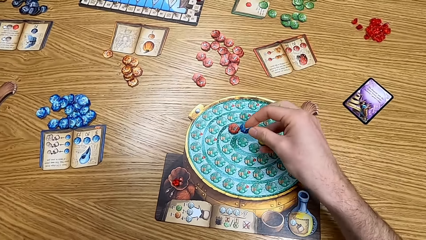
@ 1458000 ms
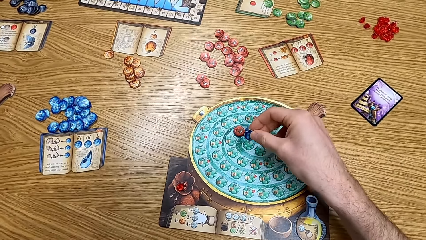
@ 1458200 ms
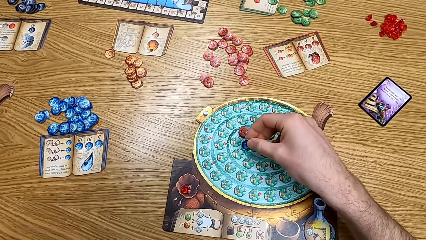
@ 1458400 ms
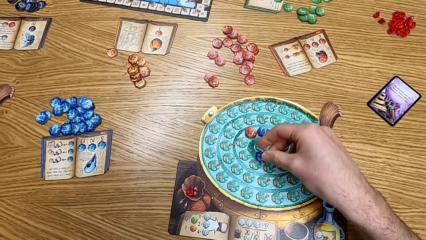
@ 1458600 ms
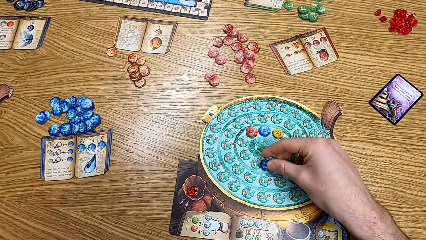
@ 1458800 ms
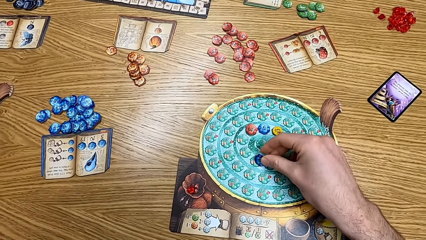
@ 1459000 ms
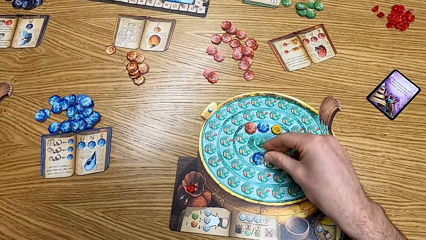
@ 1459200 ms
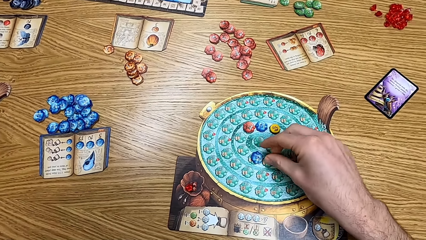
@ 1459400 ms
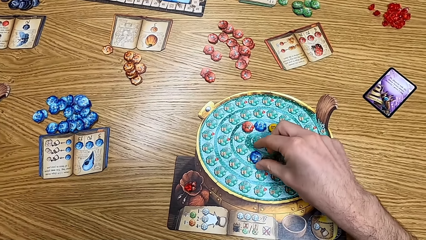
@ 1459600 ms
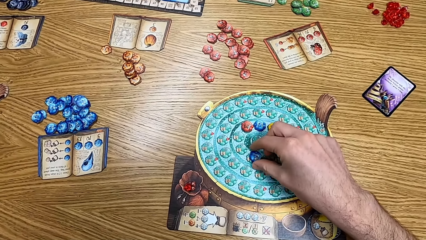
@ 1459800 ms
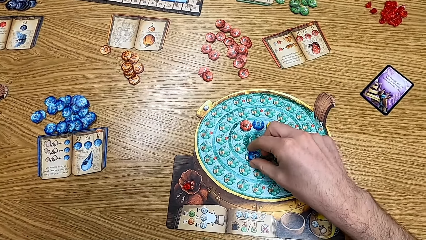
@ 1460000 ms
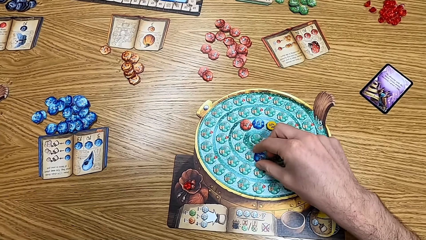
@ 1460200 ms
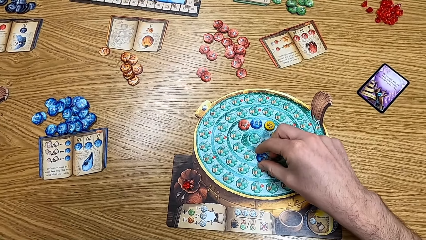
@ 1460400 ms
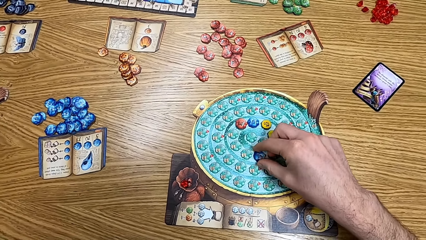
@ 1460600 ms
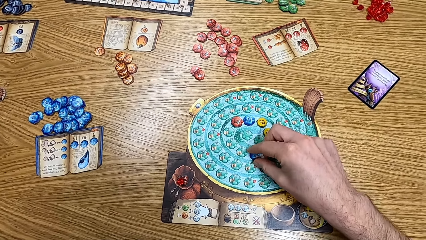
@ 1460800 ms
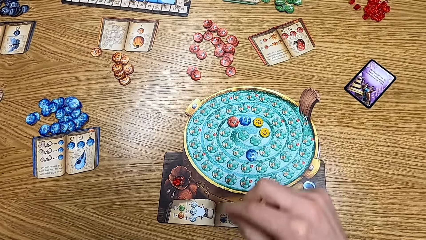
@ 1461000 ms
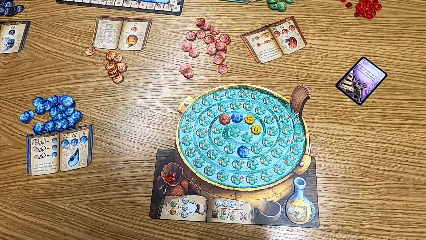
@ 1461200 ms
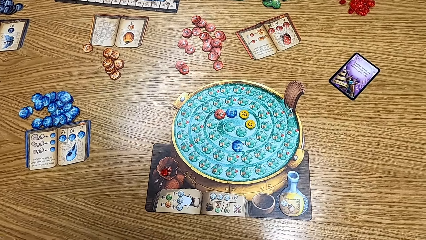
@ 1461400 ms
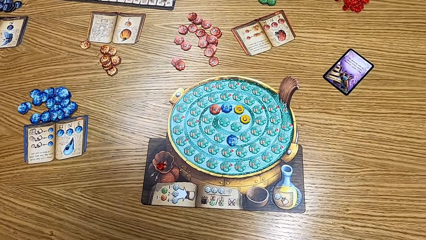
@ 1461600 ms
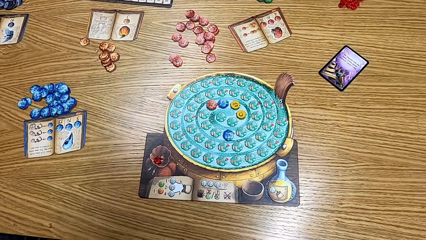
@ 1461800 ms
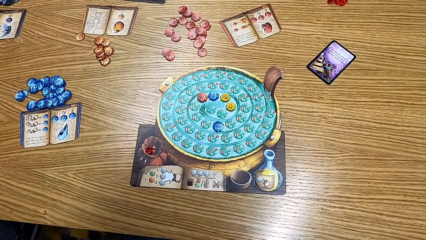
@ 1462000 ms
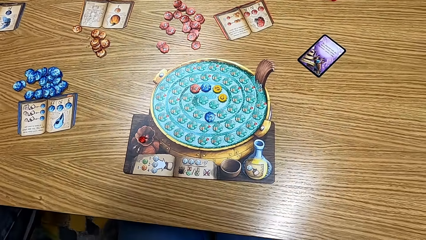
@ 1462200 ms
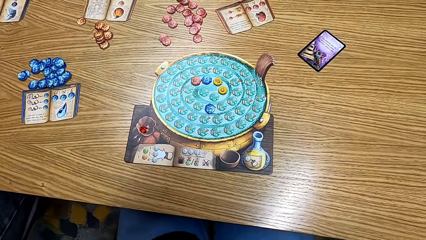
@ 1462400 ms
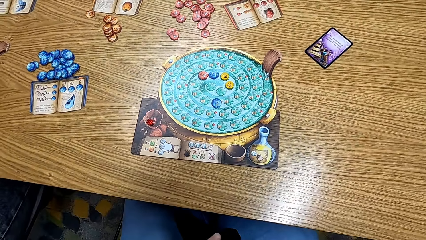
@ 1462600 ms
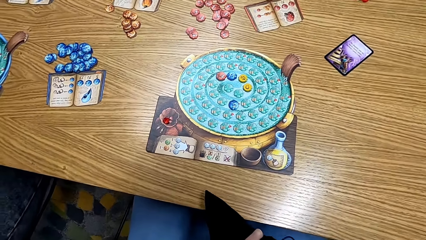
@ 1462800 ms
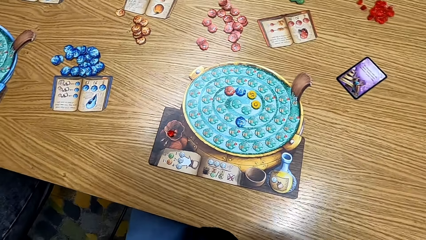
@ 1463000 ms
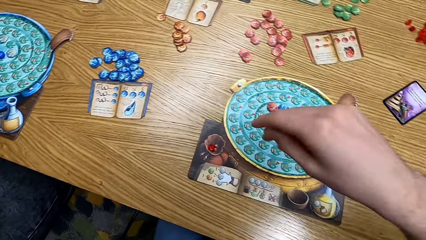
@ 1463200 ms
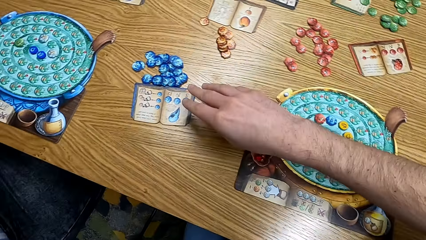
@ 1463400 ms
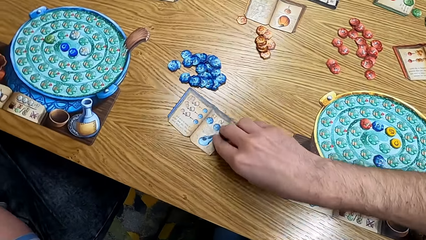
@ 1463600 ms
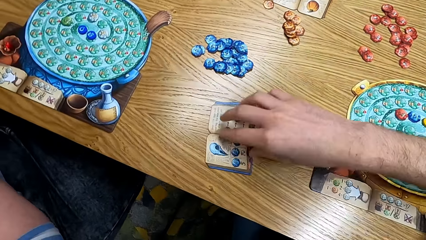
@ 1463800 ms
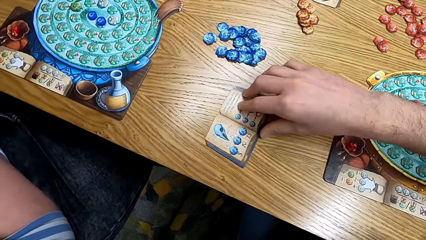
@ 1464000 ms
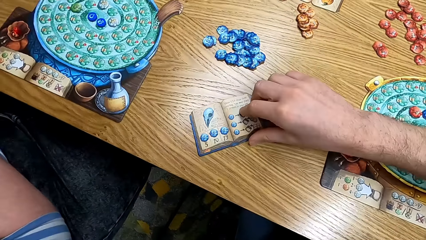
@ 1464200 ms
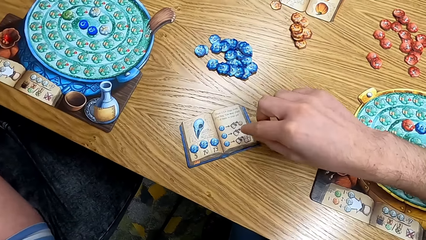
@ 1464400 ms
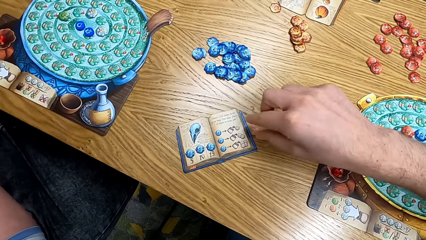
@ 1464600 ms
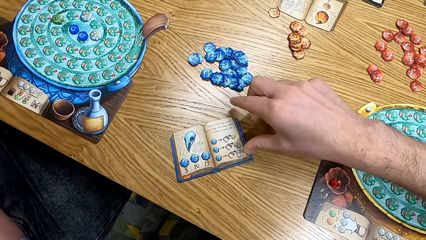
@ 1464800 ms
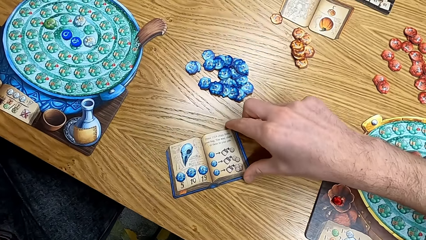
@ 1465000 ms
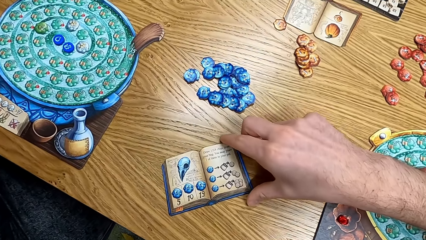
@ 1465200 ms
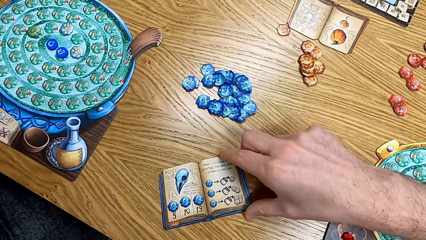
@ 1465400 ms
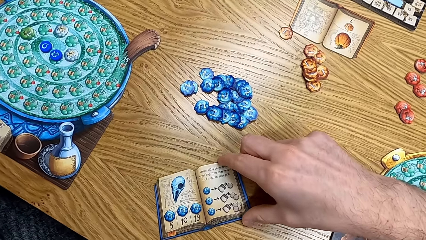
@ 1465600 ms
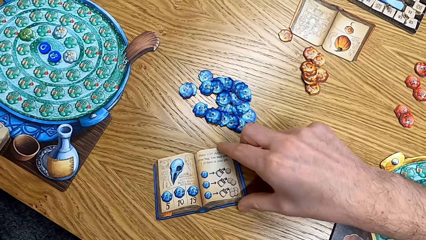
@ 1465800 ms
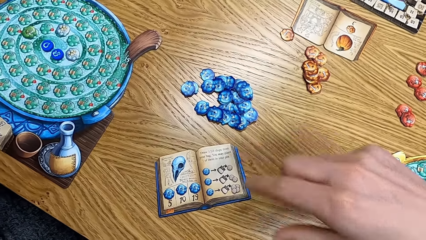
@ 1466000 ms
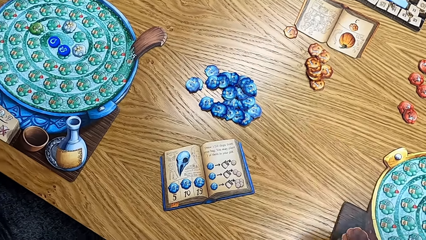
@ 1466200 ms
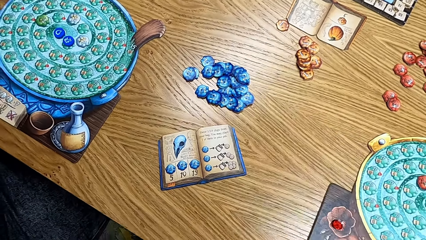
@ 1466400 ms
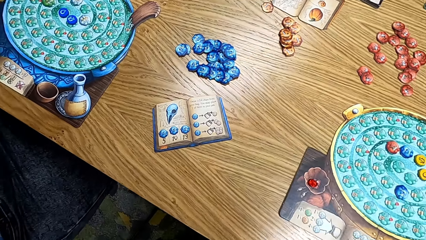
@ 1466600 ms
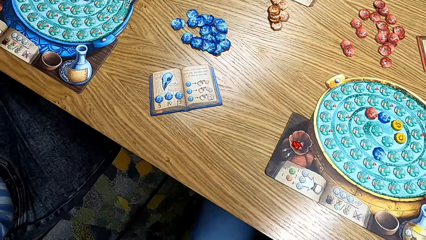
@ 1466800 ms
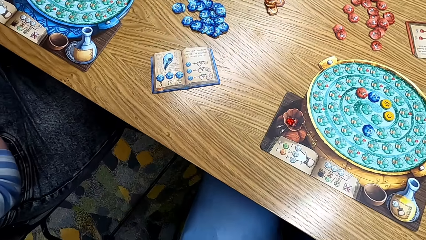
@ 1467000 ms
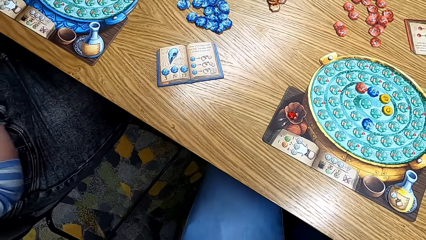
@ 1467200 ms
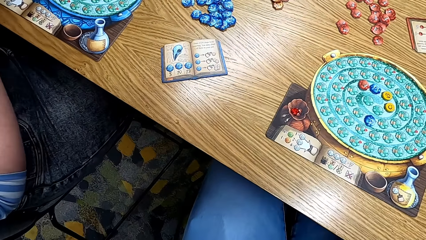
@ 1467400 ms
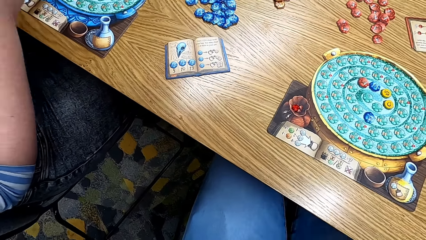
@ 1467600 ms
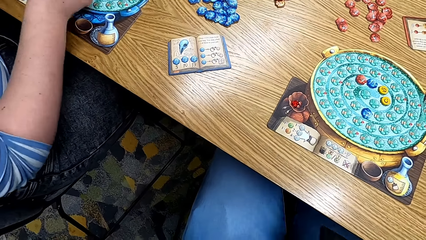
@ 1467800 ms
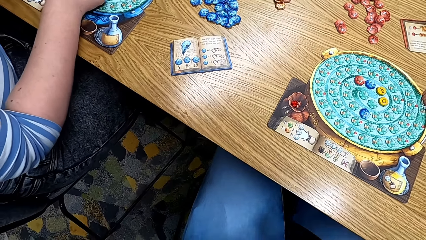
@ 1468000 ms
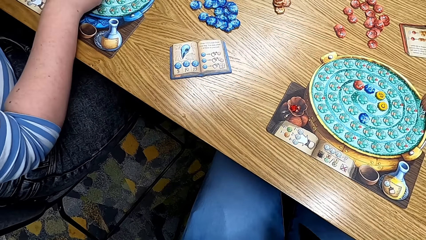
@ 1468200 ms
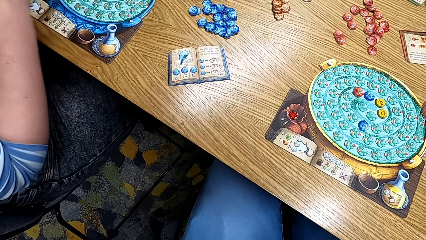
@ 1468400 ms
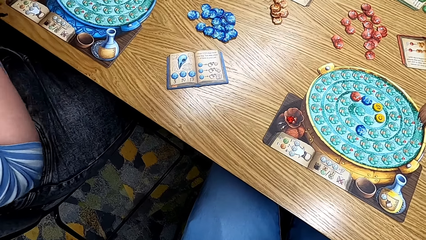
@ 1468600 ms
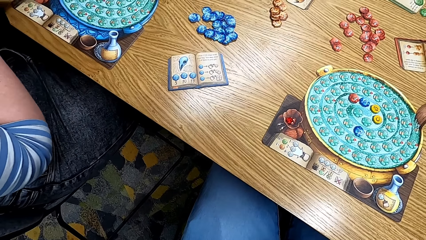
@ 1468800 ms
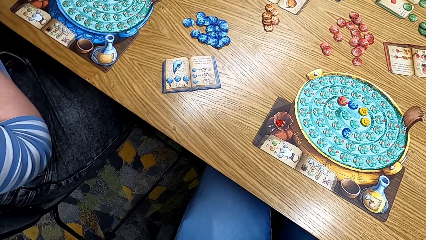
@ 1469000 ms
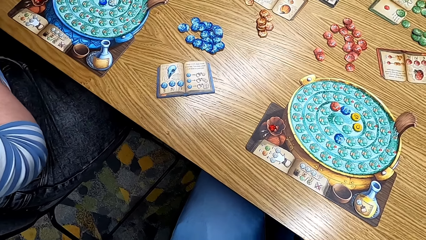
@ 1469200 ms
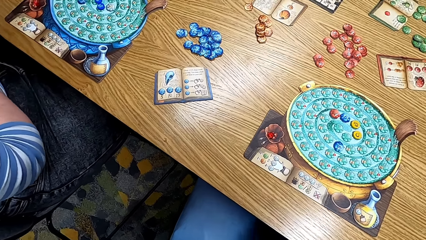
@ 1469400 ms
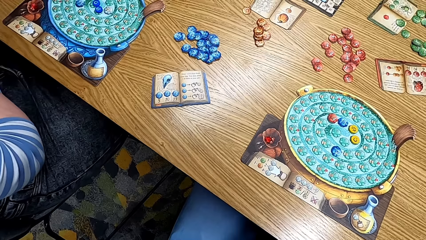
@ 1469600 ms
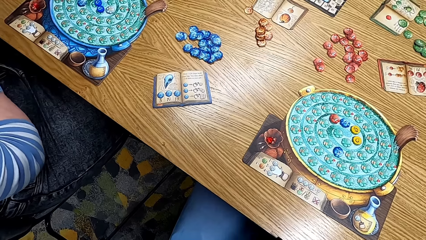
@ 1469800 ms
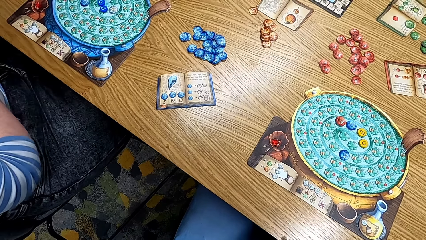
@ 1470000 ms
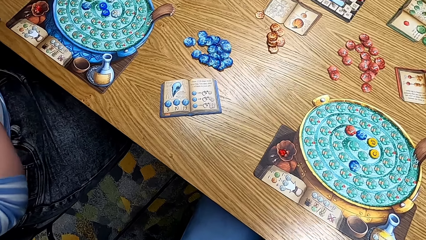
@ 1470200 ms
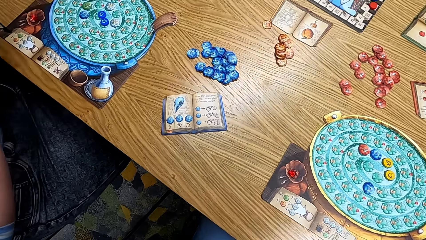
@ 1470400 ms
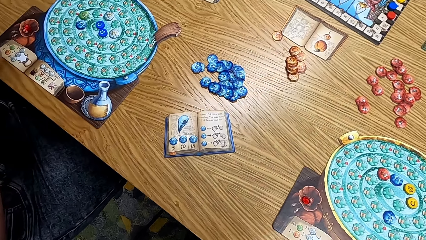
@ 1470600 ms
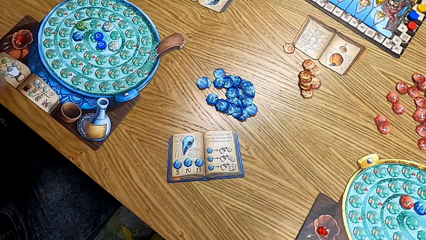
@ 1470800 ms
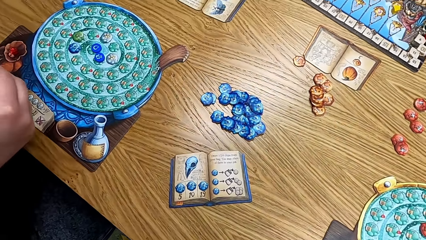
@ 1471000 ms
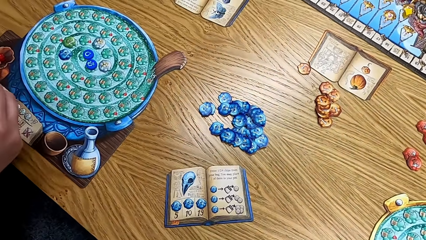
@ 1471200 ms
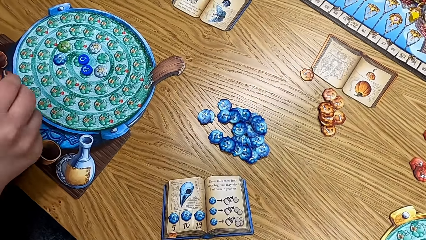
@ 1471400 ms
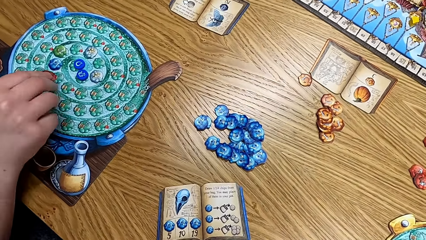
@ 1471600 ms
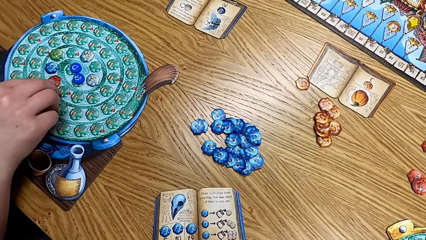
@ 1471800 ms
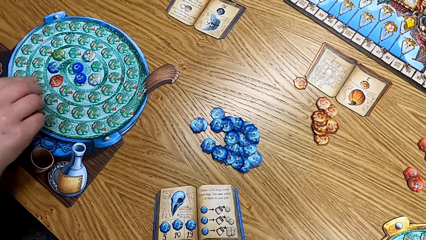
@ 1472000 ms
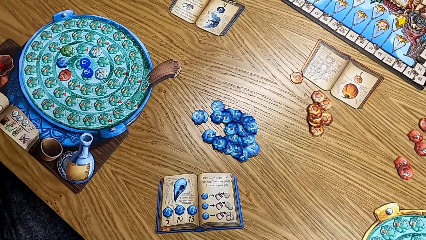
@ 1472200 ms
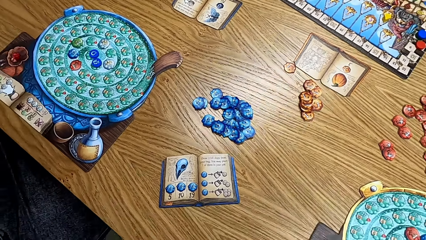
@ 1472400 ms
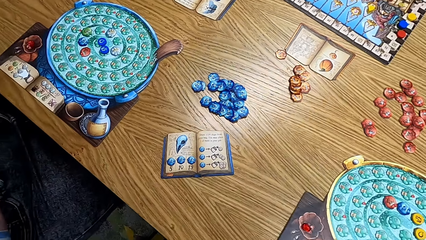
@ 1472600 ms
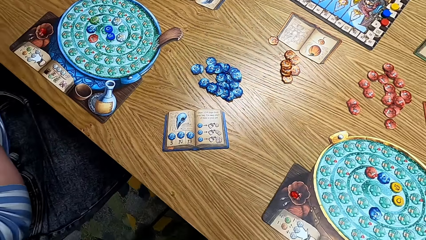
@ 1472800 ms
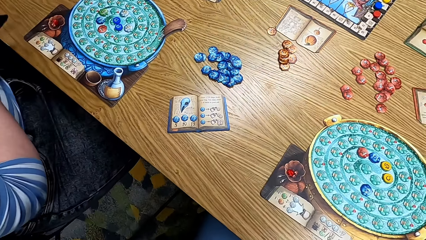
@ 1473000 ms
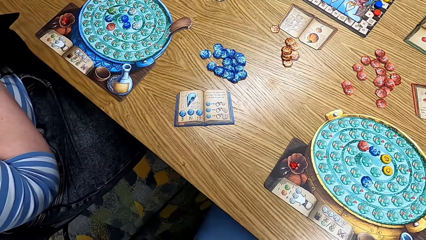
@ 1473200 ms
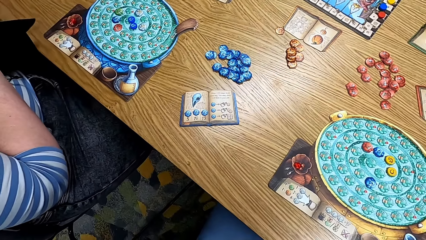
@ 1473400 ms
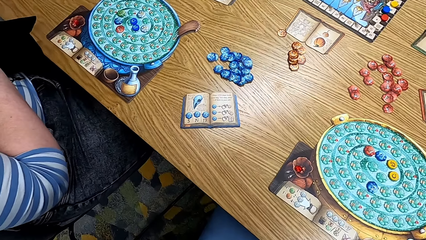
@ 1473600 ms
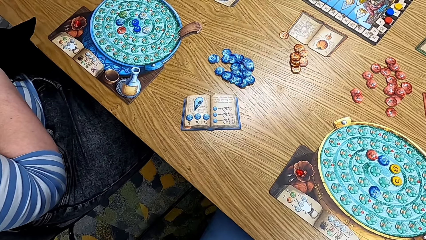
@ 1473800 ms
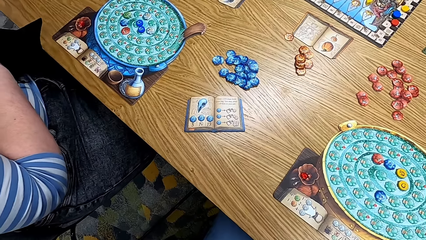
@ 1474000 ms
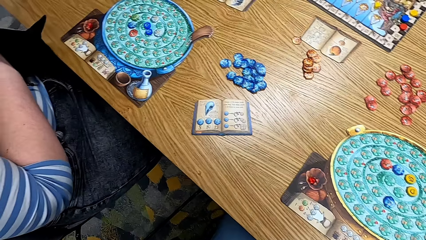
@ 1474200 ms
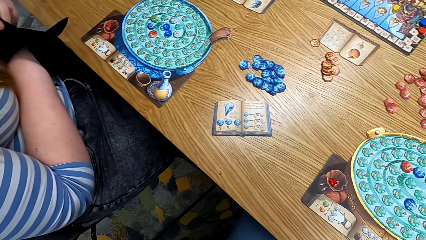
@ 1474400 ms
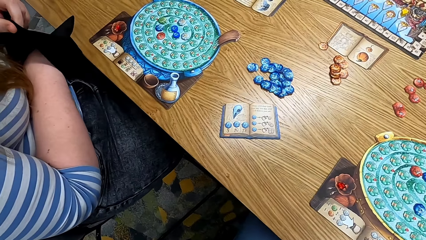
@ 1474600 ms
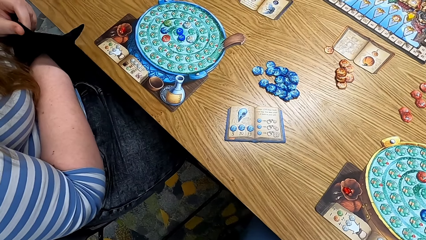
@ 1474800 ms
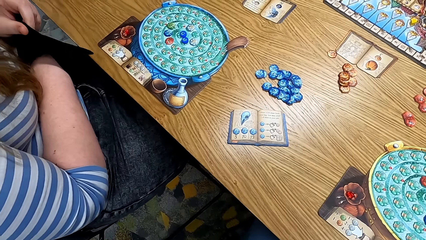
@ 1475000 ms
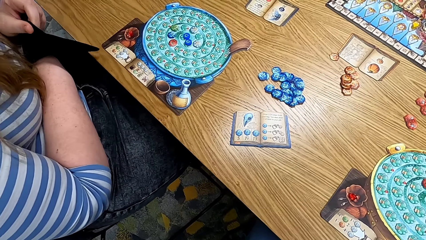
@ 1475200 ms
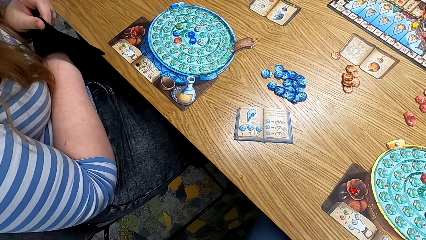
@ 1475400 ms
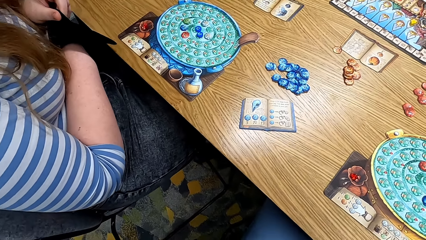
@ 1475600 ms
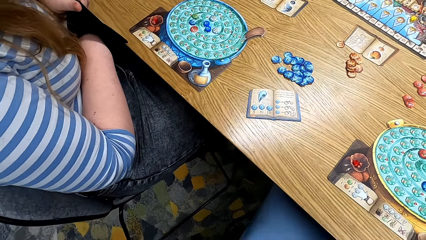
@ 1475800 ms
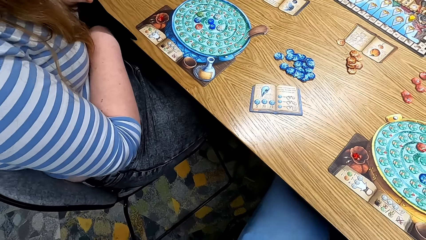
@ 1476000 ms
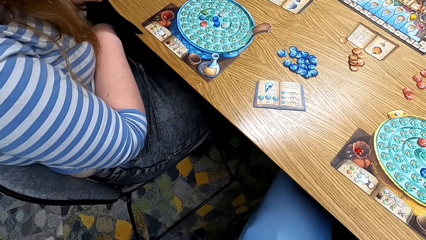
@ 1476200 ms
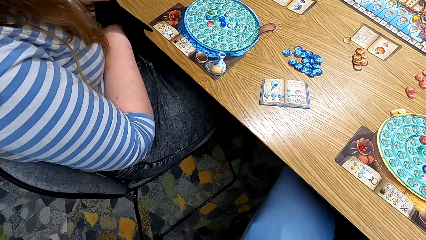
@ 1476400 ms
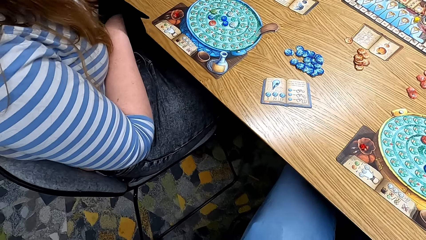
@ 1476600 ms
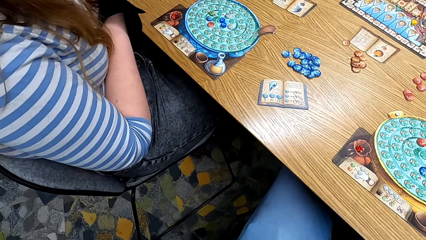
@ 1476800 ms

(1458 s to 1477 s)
The camera wearer puts the papers on the table. They look at the table. They rotate a book on the table. A lady places a chip on the board and plays the game. The lady picks a chip from the bag.
